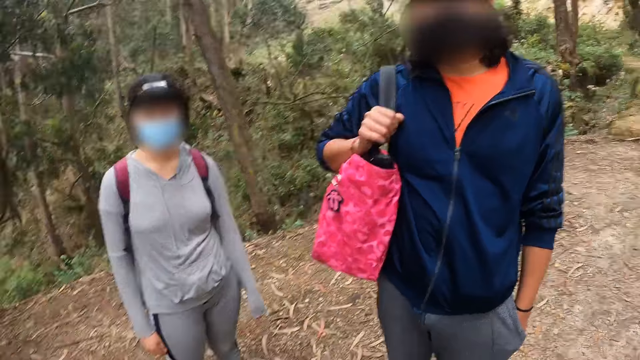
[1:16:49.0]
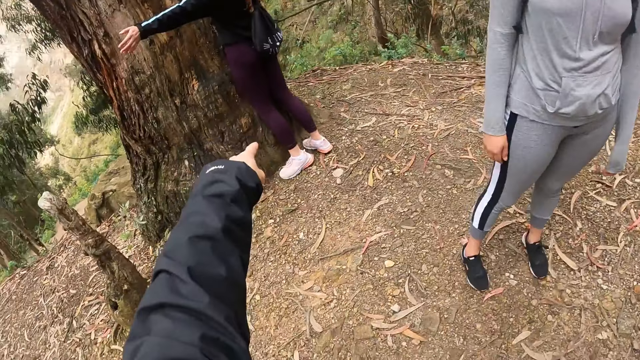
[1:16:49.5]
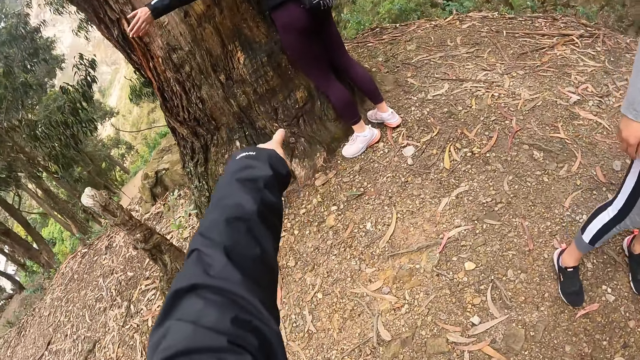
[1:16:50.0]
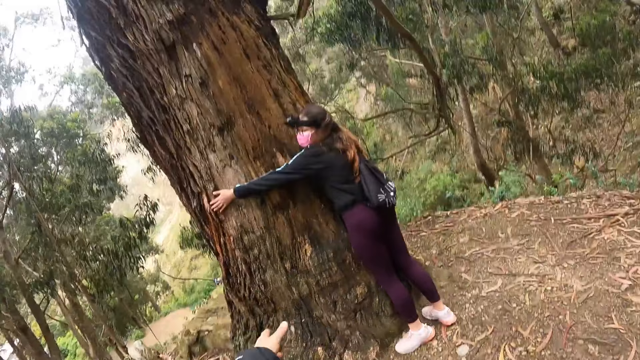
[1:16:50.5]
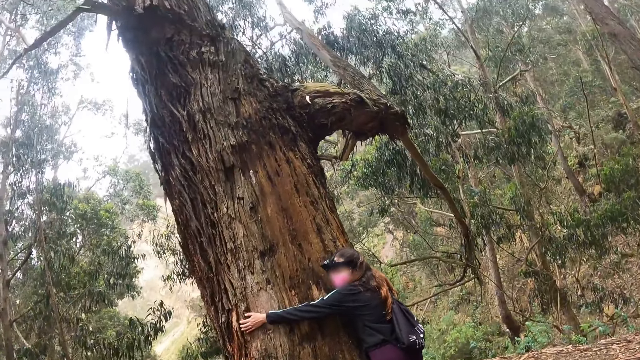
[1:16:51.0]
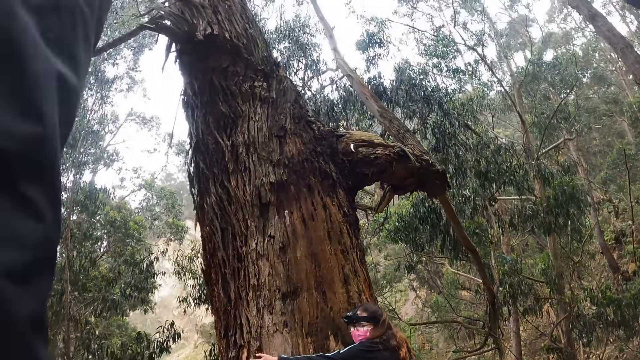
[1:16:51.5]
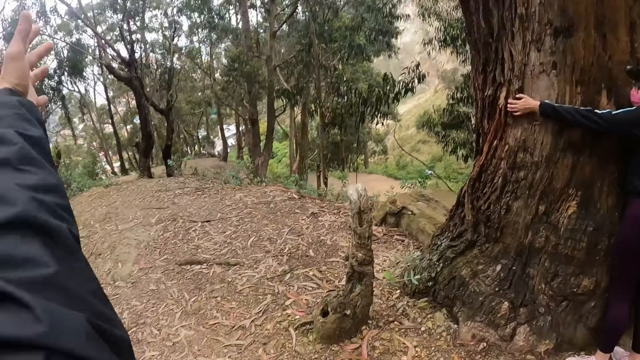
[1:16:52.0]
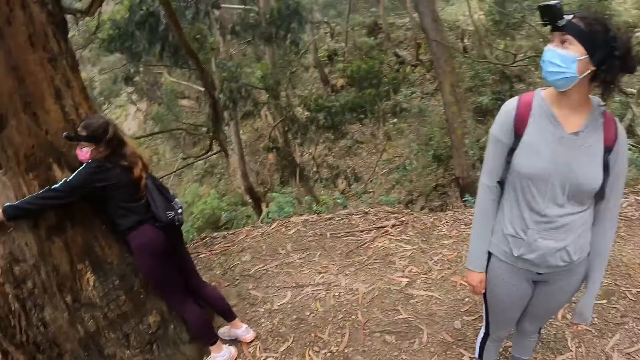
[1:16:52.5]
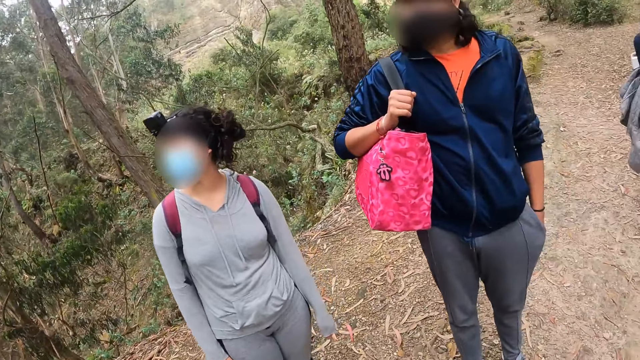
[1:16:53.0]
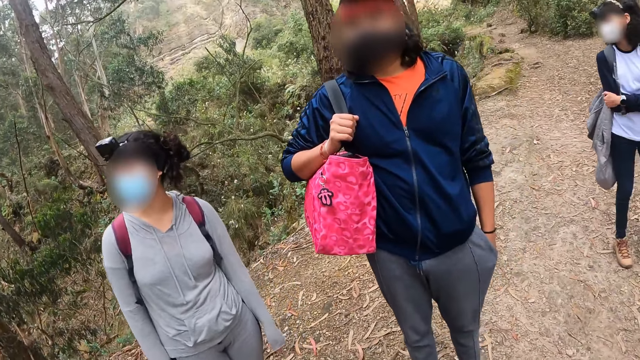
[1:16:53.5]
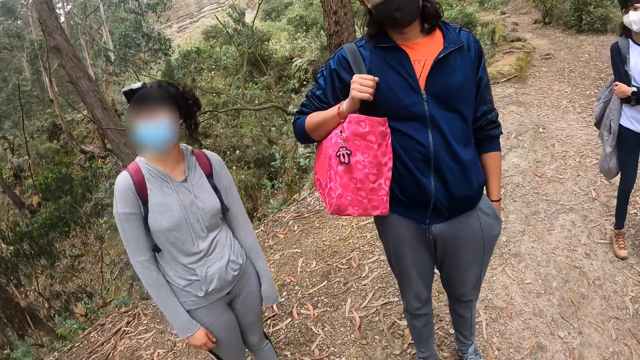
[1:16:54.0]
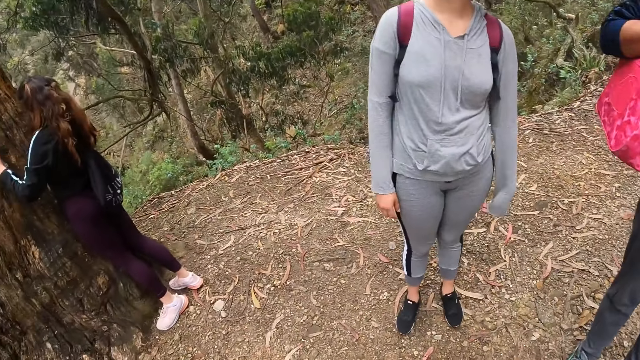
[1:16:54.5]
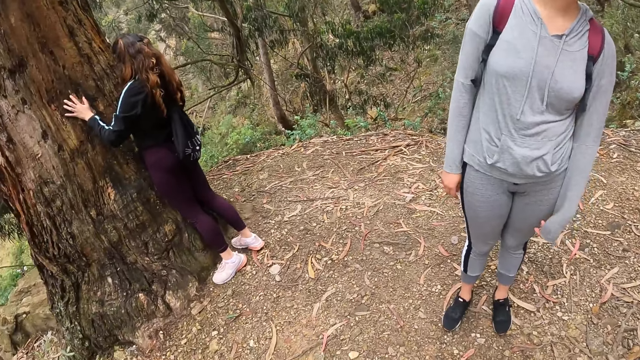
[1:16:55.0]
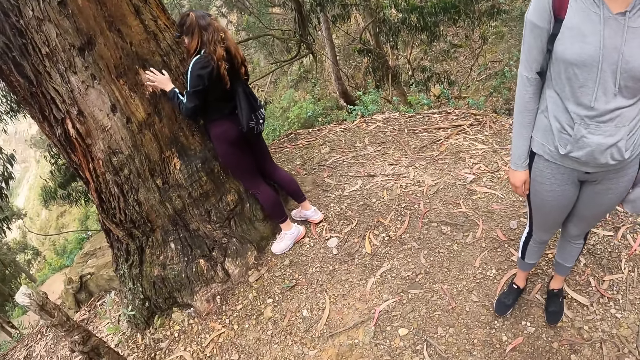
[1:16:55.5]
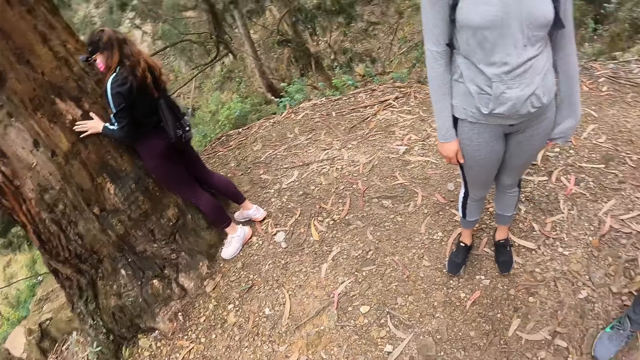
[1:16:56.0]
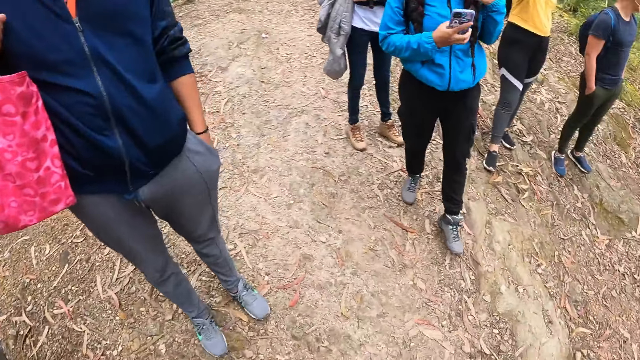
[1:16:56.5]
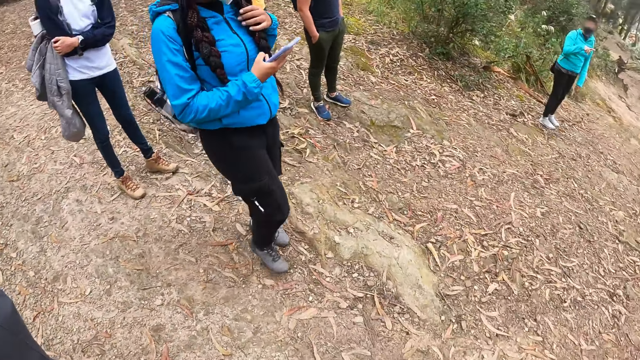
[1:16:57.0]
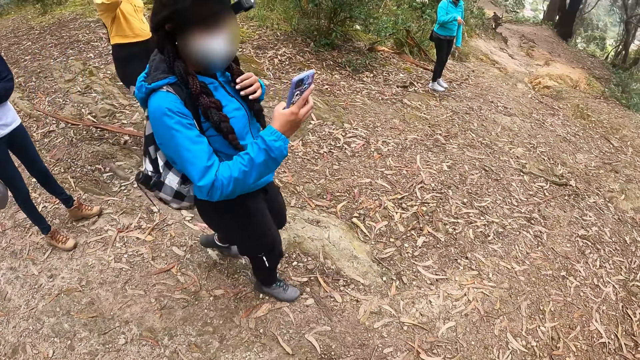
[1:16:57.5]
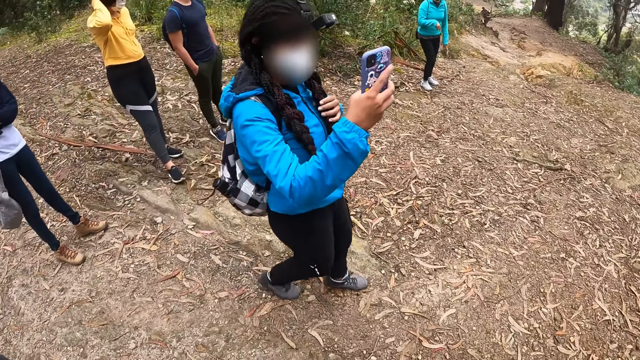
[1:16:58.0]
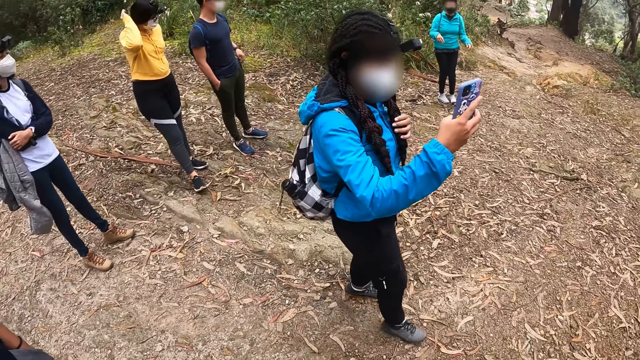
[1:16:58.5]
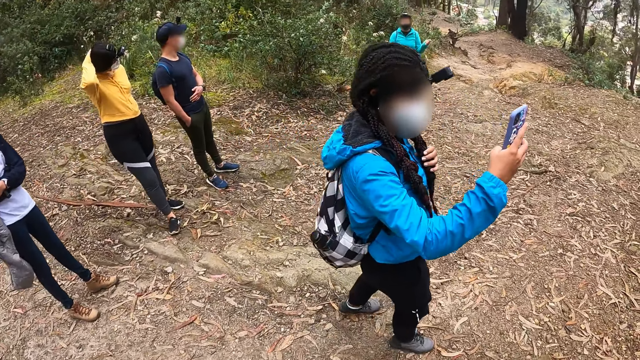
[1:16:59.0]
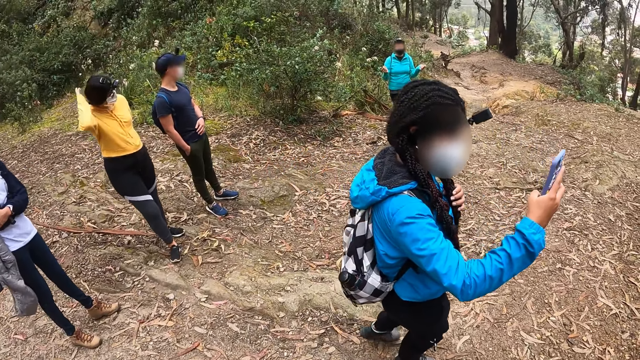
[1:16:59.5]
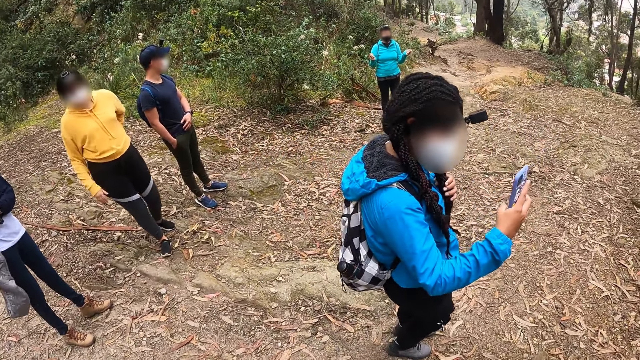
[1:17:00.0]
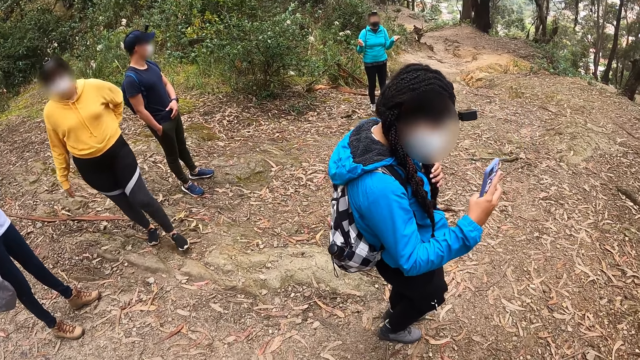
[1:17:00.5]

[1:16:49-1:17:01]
A woman hugs the tree with her hands. The camera wearer looks around. Another woman walks towards the tree.

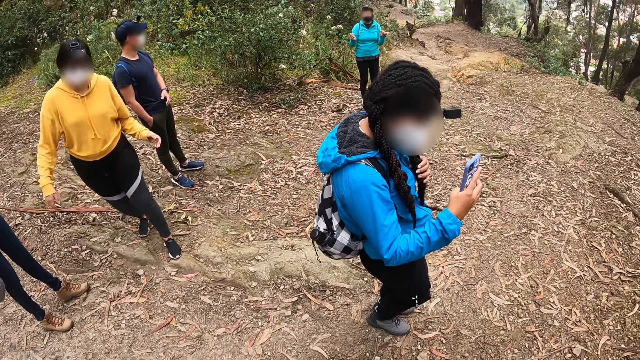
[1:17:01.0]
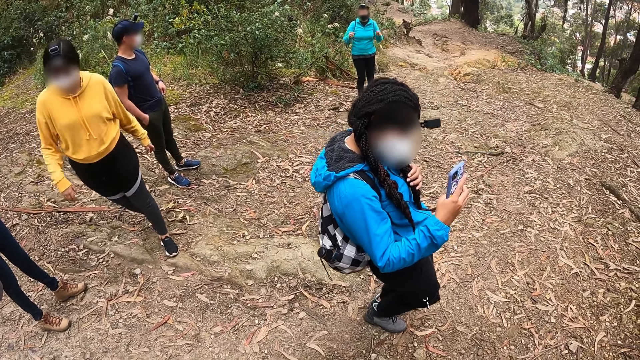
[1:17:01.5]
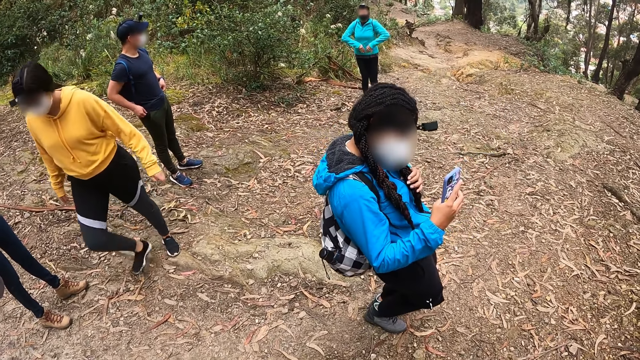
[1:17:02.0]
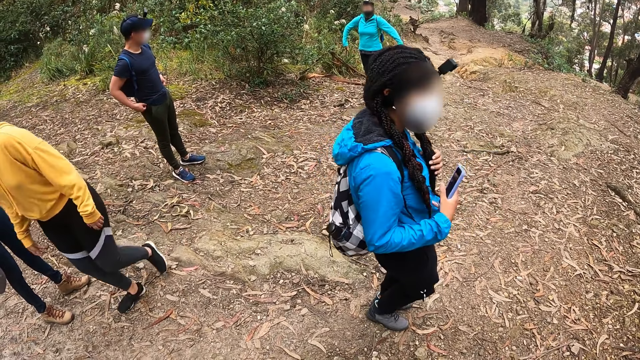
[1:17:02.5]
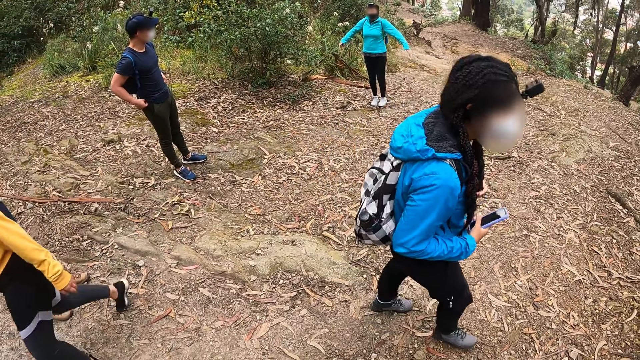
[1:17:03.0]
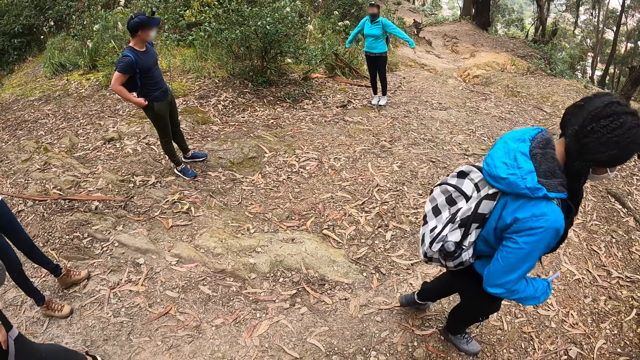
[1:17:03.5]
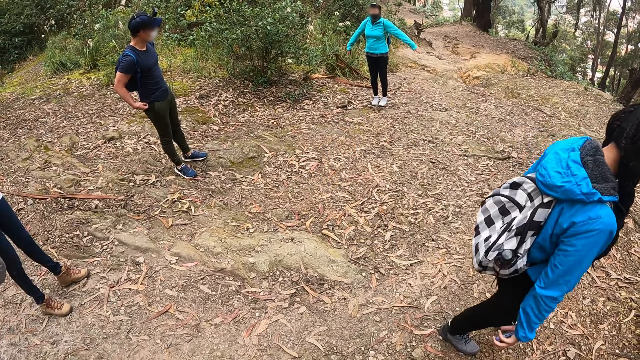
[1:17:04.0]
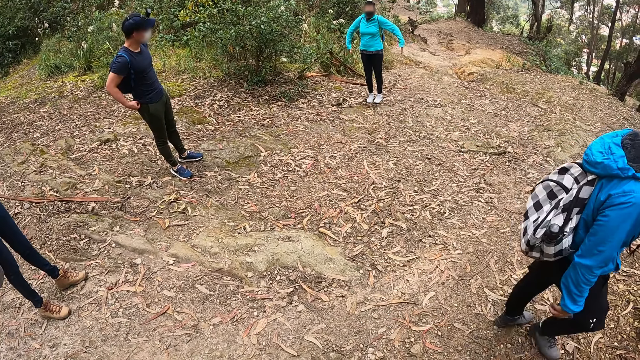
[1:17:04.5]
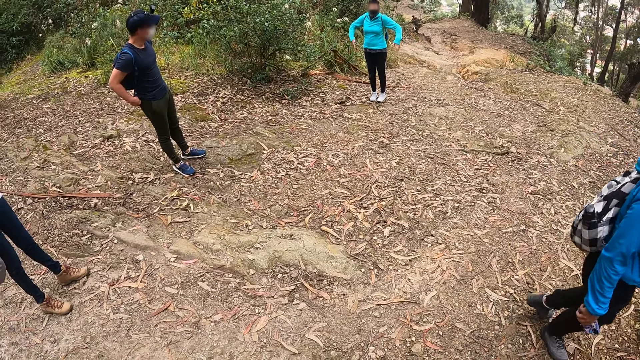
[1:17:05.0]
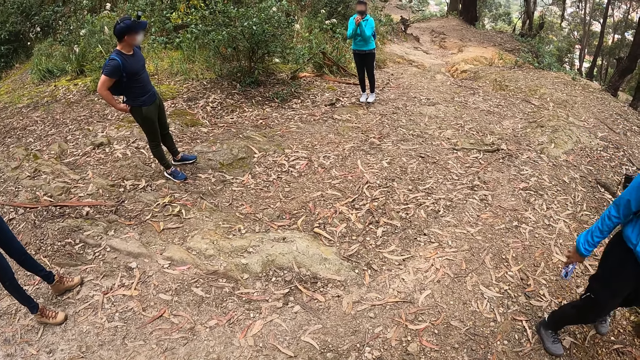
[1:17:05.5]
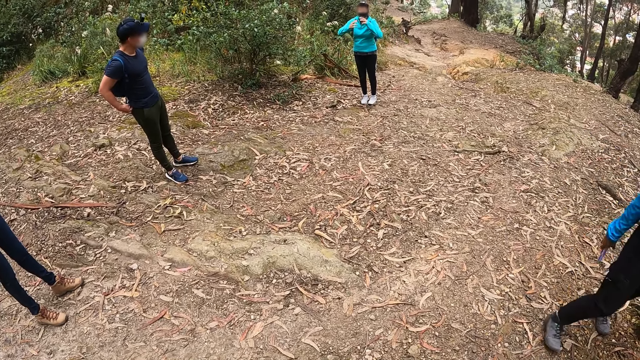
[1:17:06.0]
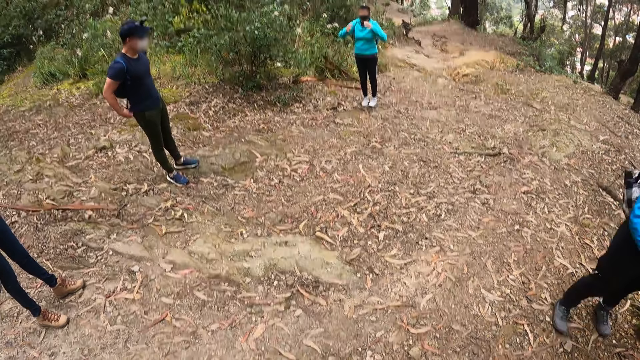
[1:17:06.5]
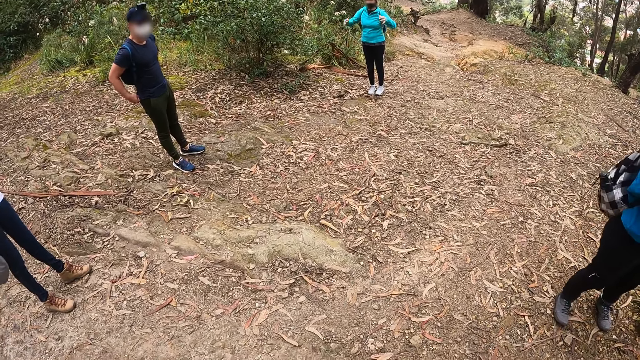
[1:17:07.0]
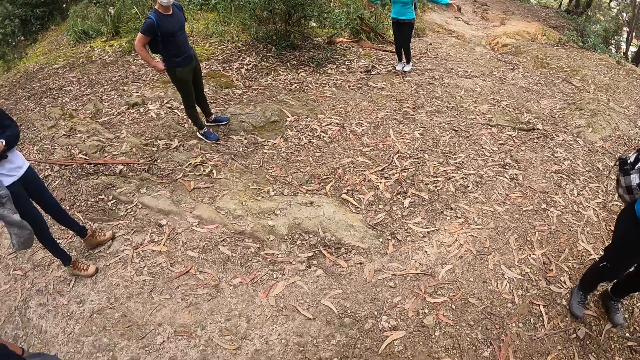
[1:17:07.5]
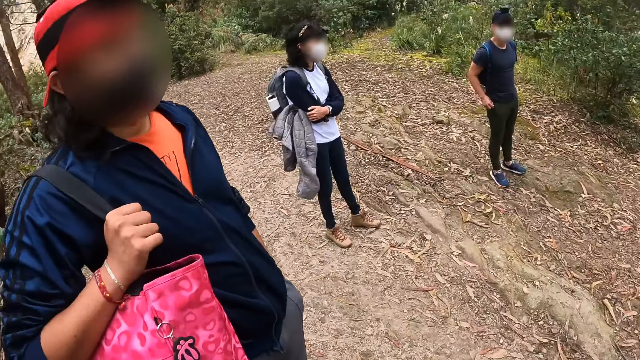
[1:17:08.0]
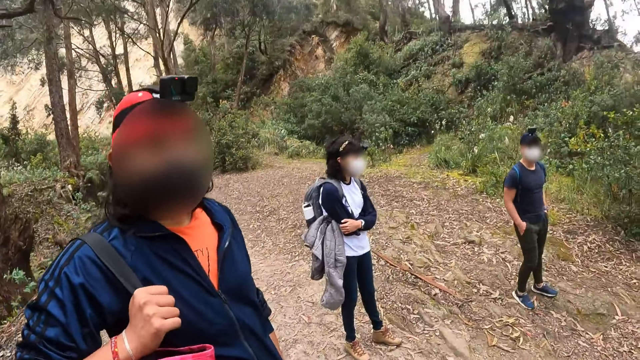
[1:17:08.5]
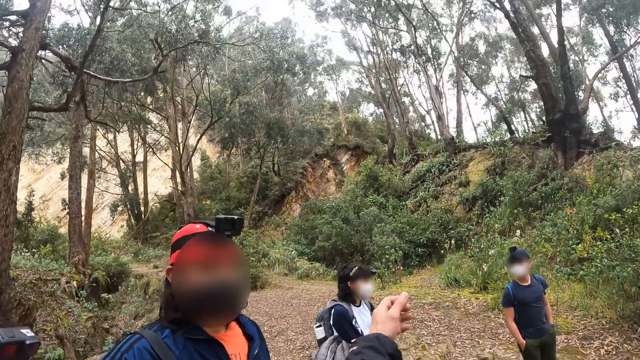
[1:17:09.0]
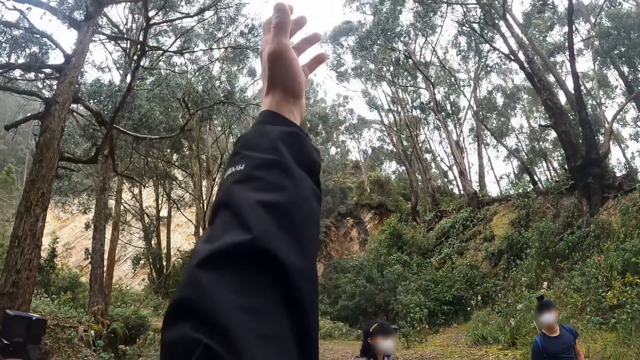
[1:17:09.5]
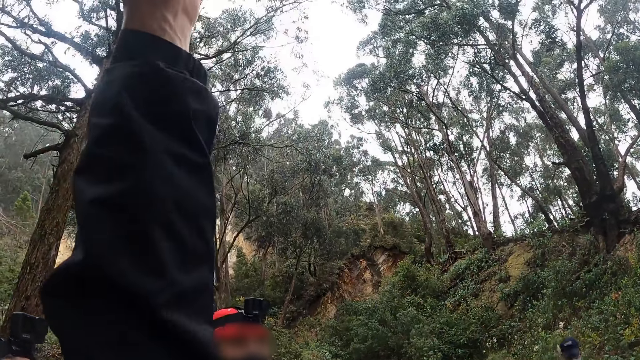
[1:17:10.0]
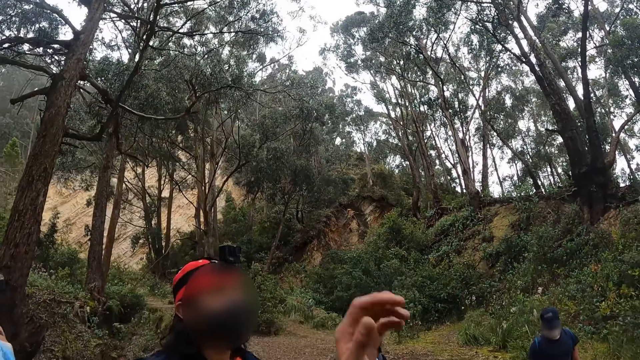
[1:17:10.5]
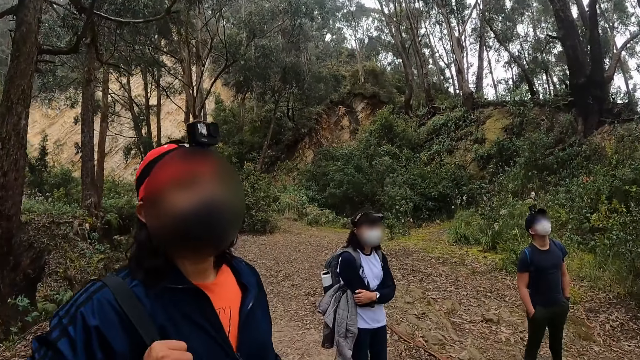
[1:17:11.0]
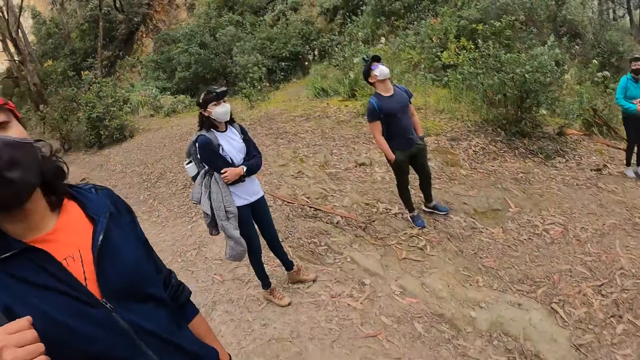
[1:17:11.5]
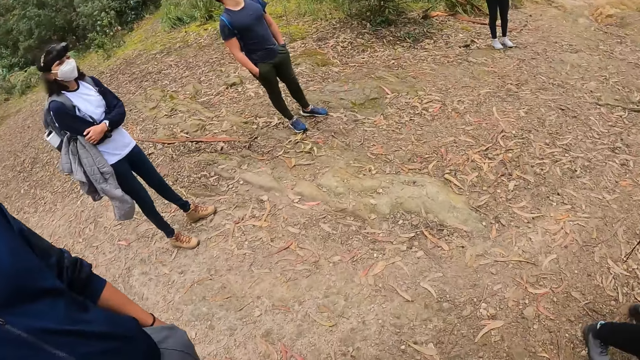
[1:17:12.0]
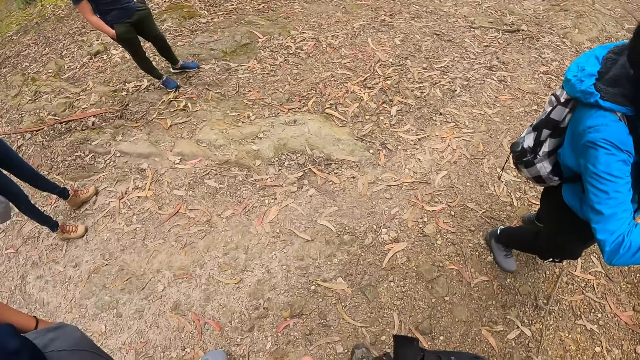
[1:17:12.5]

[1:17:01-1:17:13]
The camera wearer raises her left hand. She lowers her left hand.
